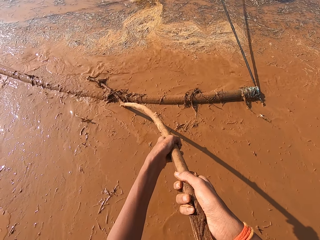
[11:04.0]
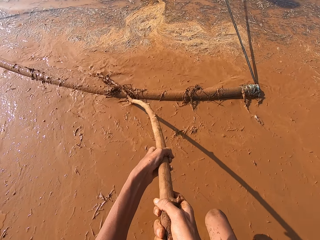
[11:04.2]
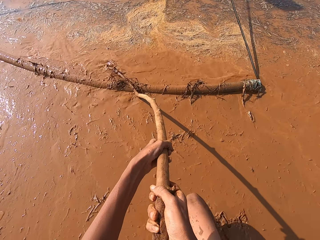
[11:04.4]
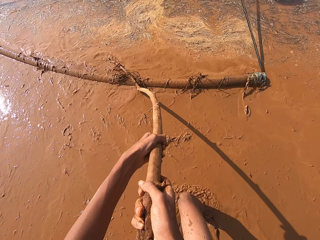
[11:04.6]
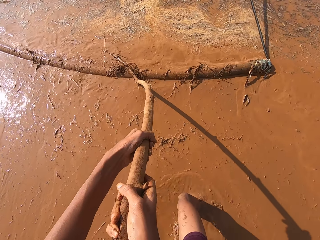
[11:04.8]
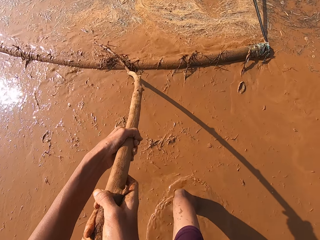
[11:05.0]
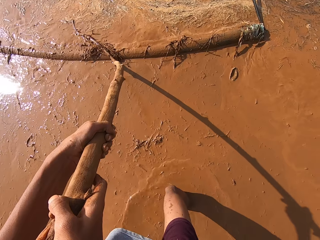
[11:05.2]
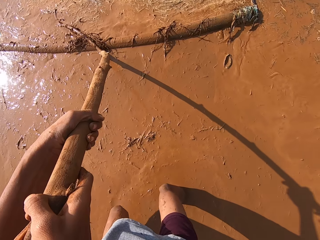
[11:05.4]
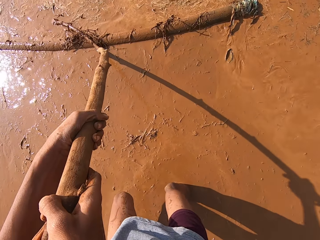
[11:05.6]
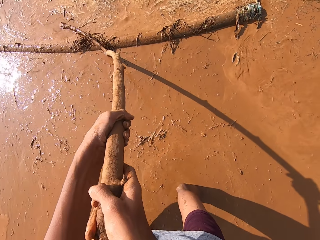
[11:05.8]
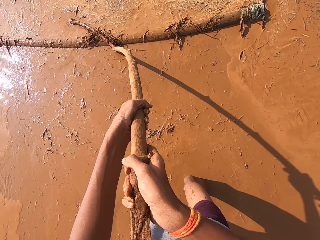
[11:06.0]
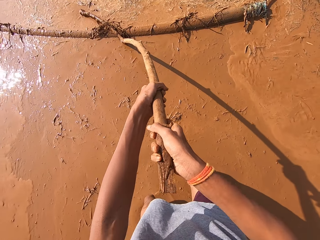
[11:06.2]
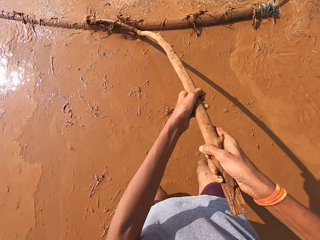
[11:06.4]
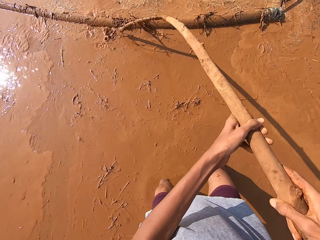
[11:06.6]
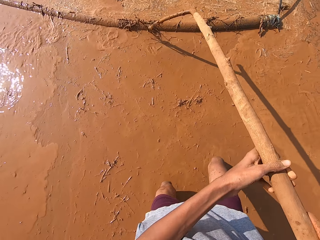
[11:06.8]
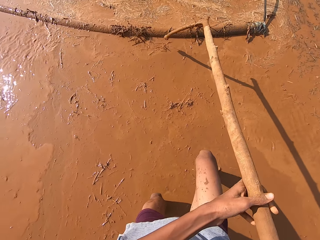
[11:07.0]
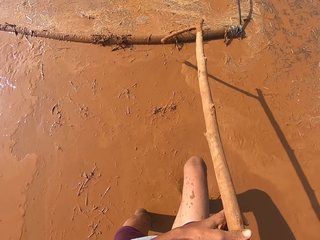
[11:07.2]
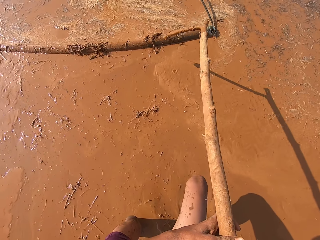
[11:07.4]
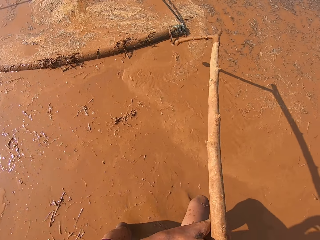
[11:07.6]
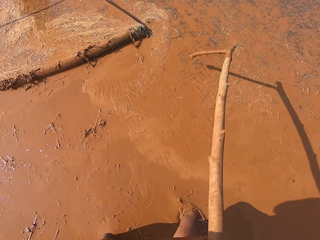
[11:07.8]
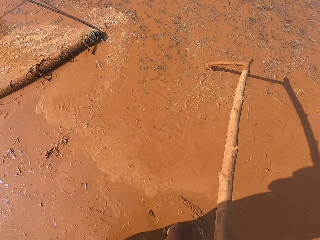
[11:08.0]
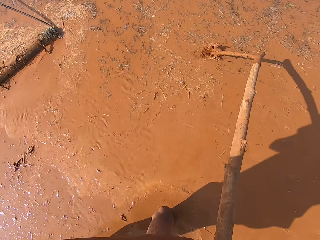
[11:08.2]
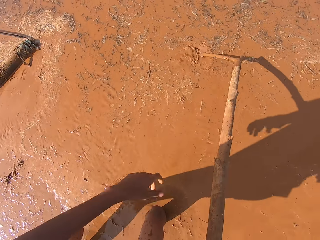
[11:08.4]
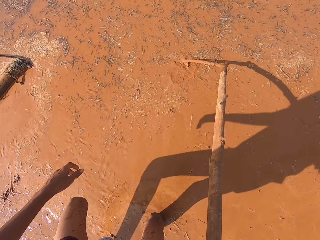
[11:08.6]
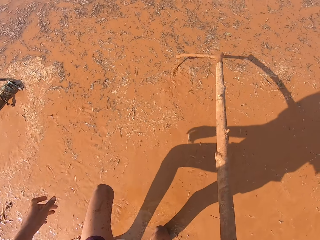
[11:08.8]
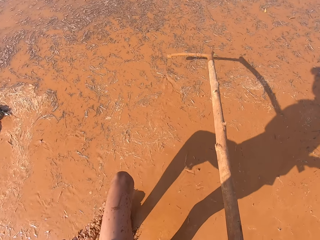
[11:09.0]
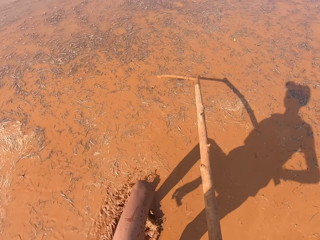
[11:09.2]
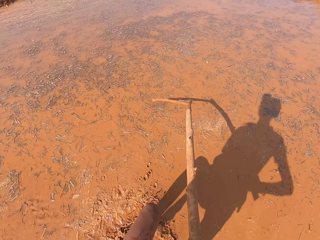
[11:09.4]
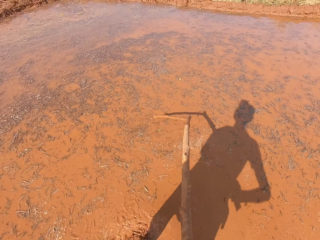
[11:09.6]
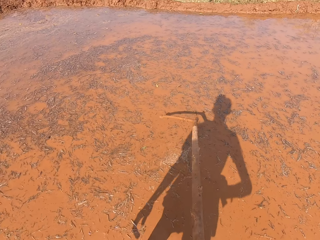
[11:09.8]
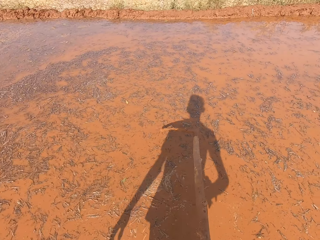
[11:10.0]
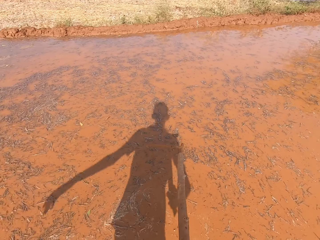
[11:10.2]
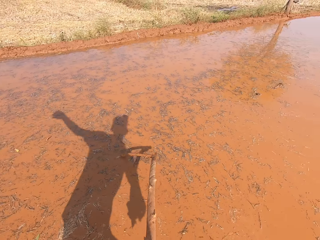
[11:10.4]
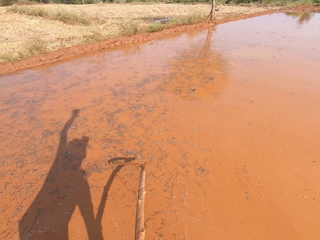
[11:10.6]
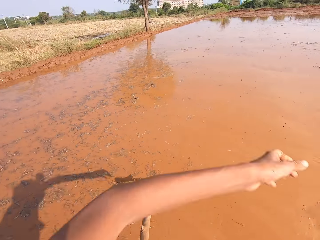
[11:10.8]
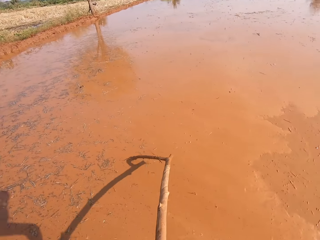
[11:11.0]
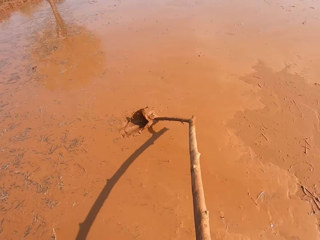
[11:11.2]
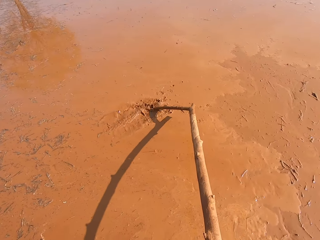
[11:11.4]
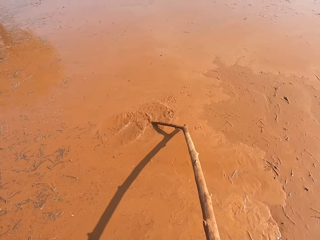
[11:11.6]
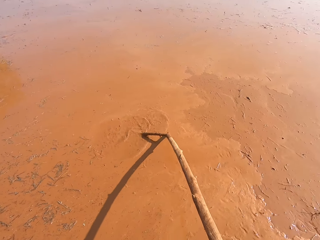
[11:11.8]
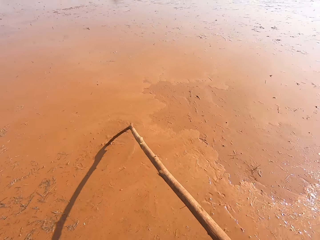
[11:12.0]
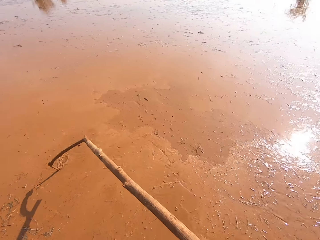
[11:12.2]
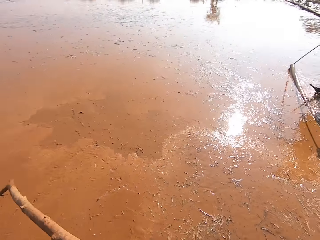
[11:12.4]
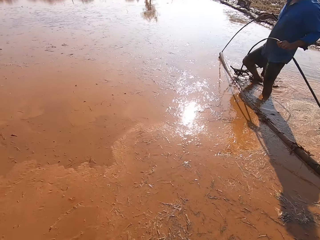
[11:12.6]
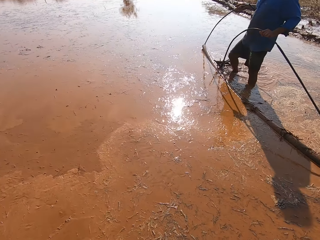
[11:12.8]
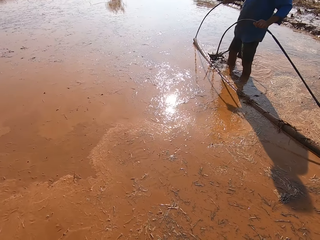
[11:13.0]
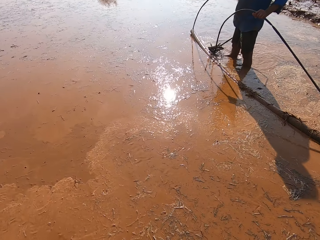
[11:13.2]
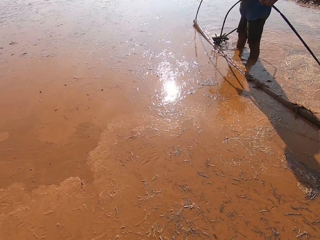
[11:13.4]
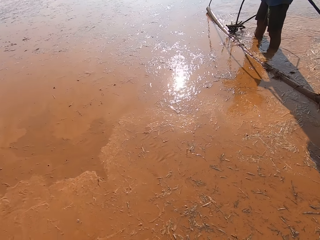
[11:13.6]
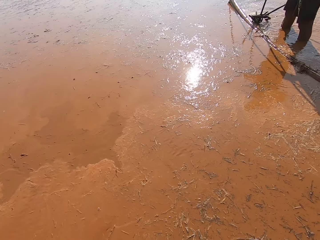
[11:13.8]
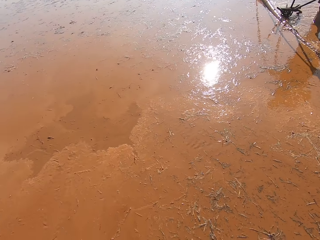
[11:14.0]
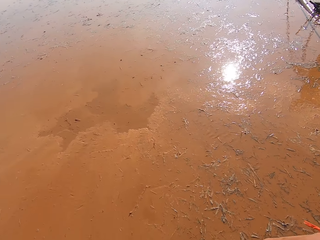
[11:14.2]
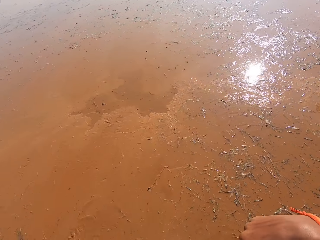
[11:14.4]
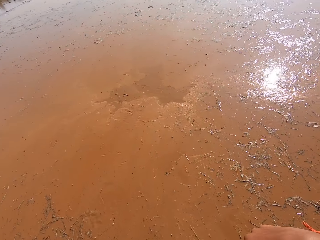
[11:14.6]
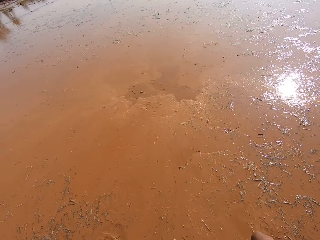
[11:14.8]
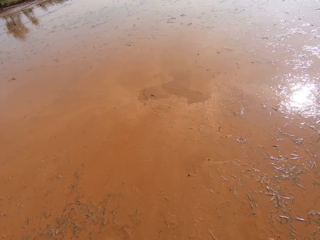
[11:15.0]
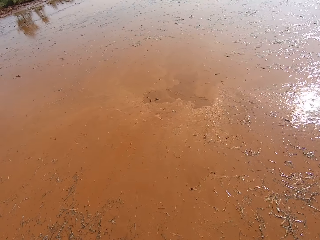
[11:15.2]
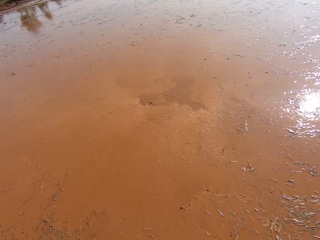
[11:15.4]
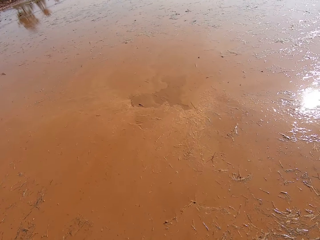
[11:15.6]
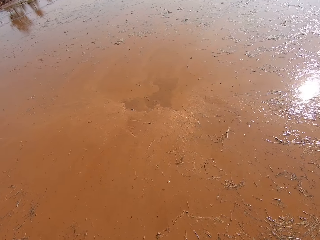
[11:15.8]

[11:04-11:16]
The camera wearer removes the stick in his hands from the locally fabricated leveler. He walks on the water. He waves his left hand.

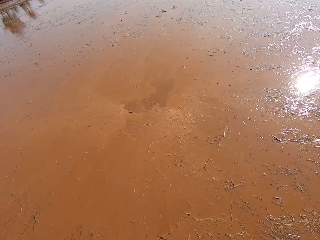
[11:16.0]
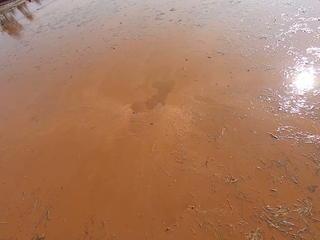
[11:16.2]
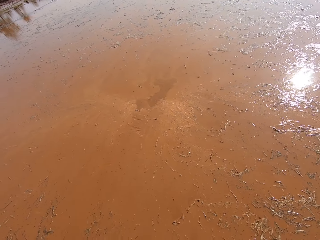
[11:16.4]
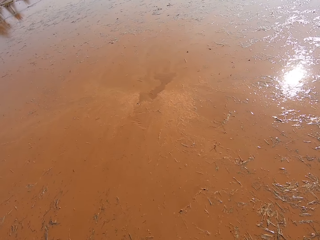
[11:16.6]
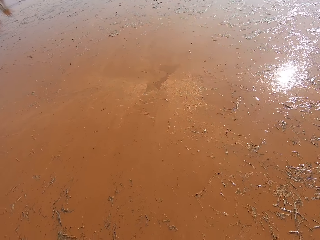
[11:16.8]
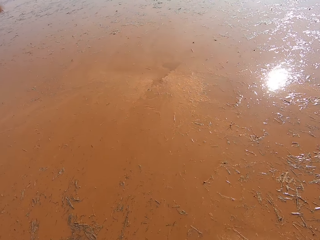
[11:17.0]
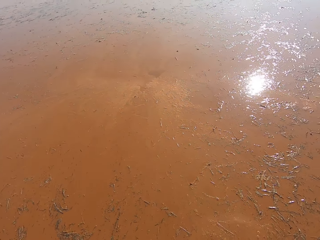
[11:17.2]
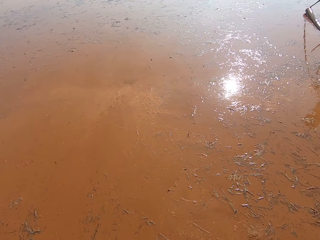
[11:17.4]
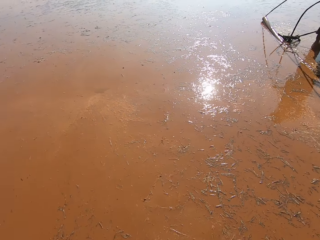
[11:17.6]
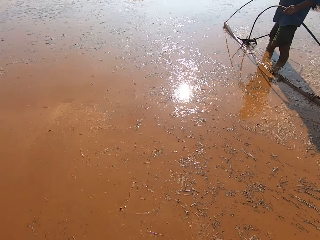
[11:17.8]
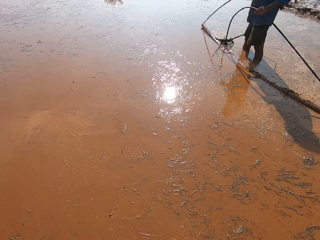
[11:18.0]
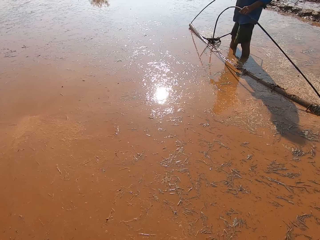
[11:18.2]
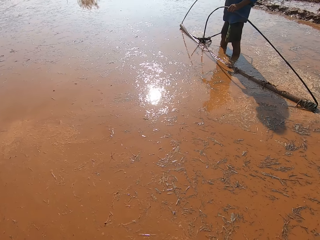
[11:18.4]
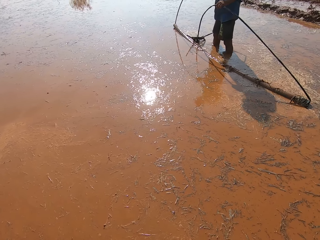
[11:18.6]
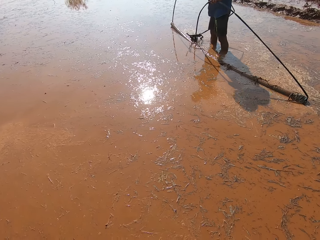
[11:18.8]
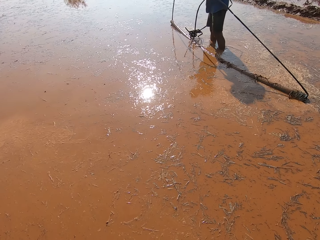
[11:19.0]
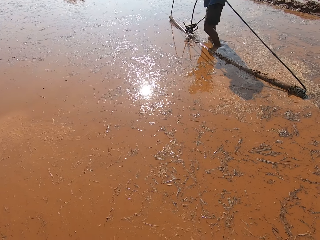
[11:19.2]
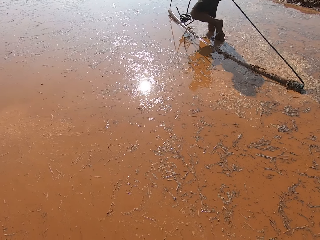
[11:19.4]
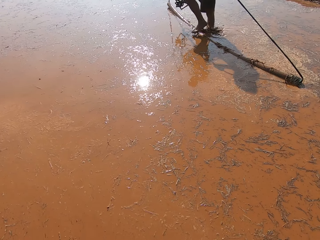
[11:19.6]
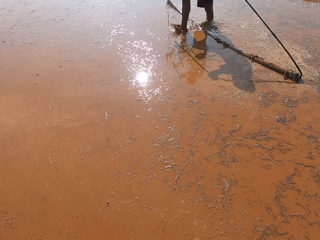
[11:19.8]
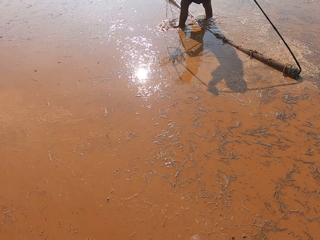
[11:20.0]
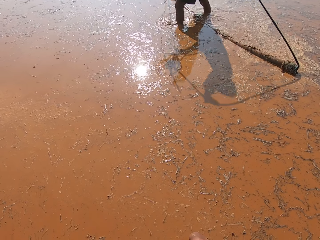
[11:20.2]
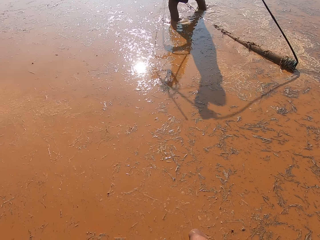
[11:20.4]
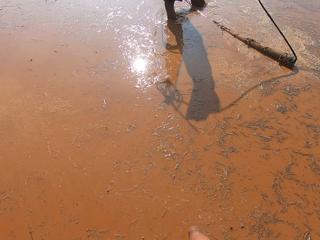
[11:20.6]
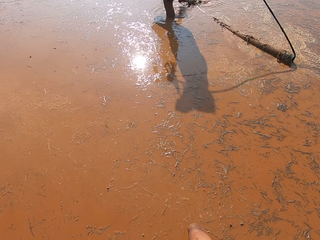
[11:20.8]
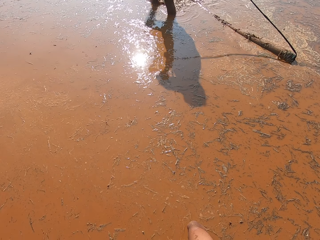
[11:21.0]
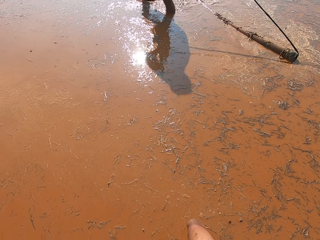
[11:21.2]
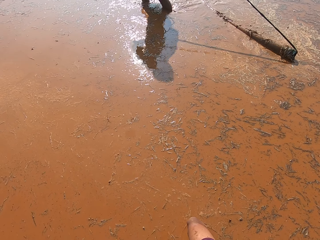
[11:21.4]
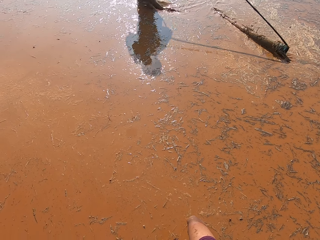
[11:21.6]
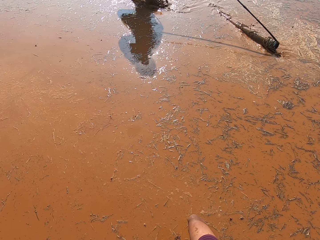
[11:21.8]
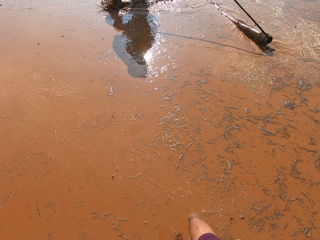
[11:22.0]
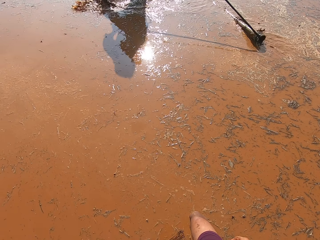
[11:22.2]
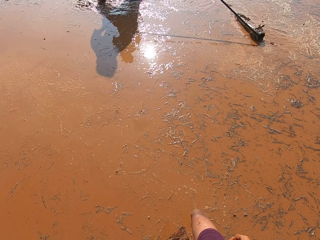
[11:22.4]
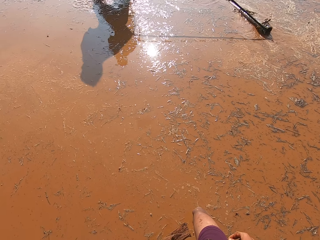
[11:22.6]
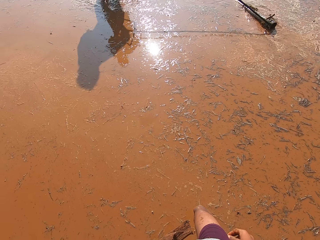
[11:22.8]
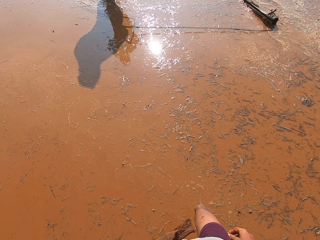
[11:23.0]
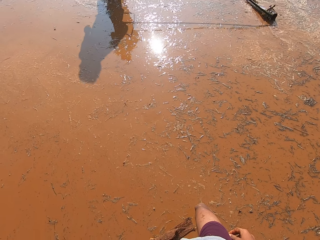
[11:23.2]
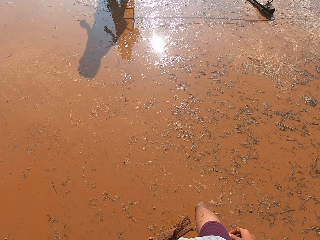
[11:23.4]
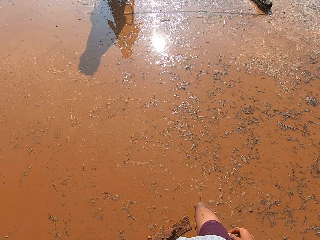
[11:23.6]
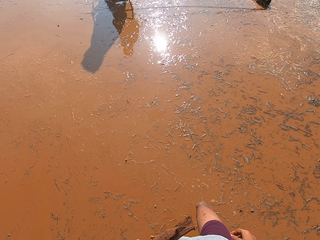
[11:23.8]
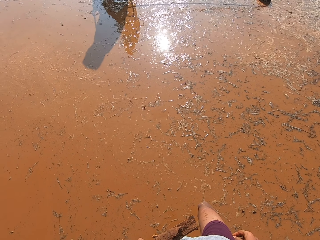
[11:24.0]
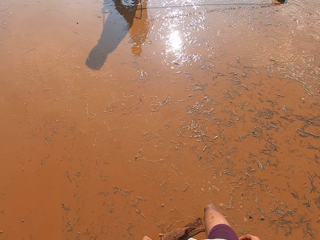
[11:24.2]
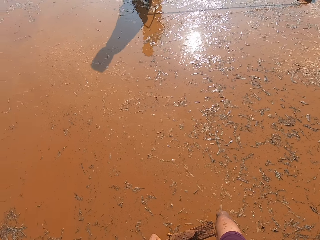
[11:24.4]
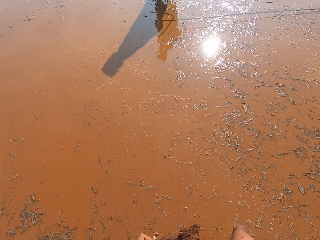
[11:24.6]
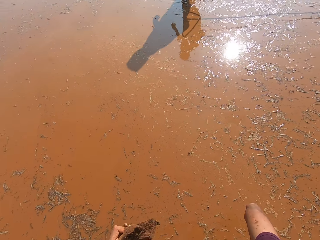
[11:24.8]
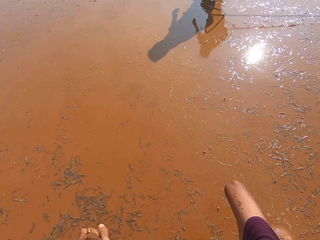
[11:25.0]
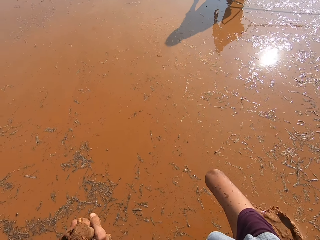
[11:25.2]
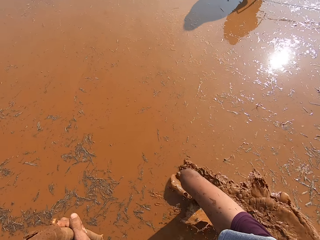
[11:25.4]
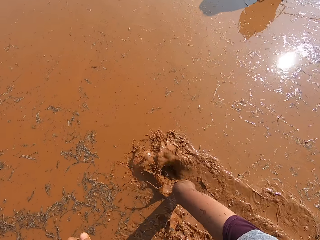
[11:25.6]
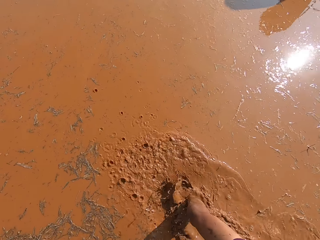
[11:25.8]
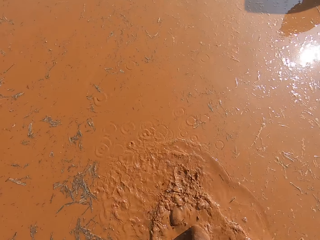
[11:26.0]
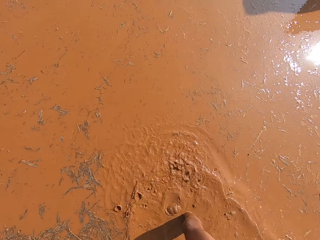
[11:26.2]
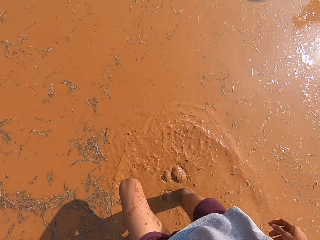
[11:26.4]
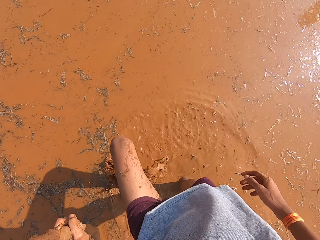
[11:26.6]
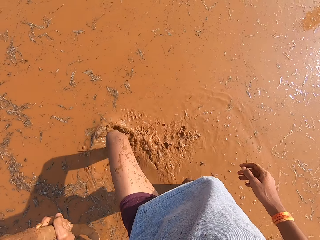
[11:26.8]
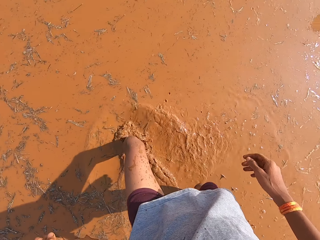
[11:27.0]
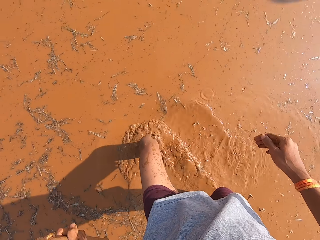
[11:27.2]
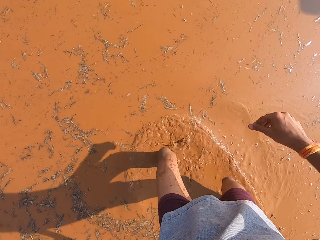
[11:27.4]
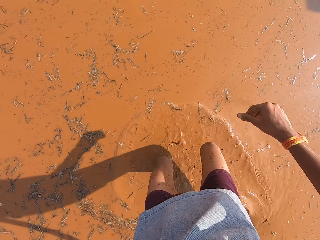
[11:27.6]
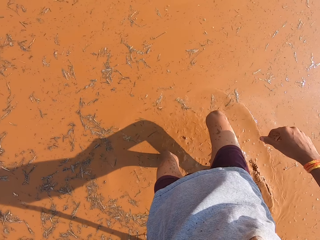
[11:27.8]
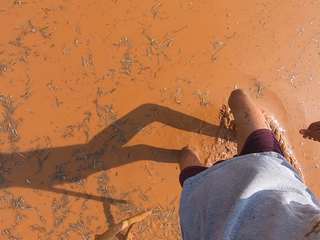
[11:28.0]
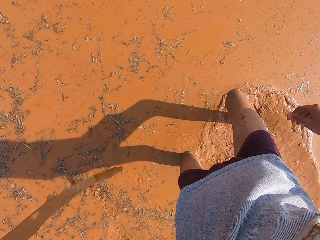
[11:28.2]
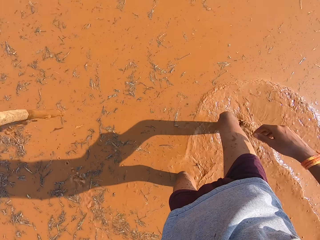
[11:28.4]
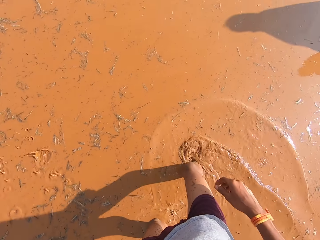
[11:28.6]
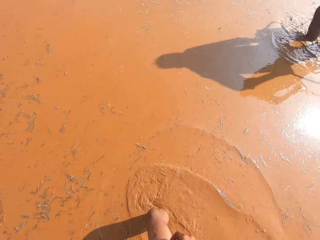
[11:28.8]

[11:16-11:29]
The man crosses over the locally fabricated leveler and pulls the locally fabricated leveler with his hands. The man walks on the water. The camera wearer walks on the water.
